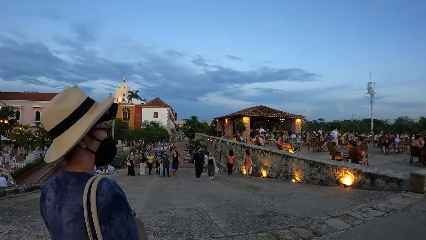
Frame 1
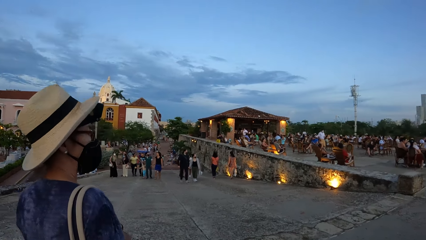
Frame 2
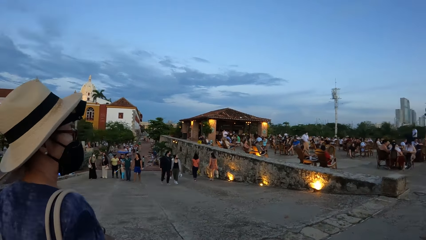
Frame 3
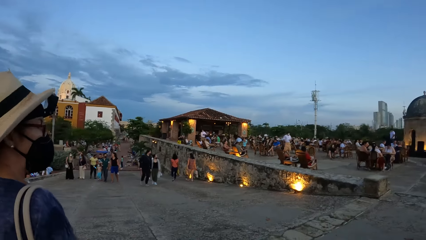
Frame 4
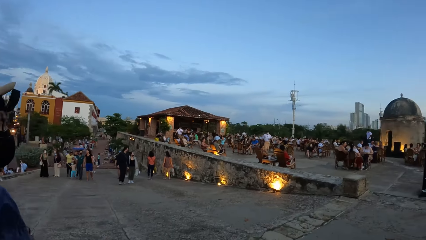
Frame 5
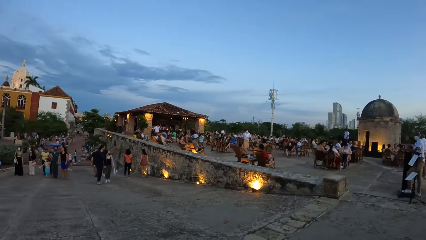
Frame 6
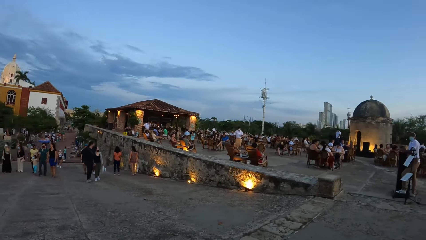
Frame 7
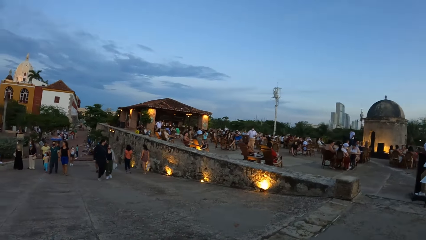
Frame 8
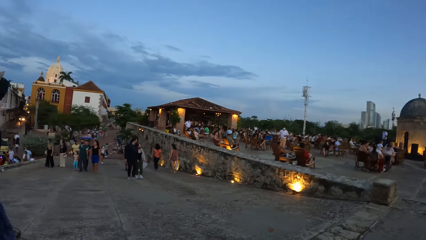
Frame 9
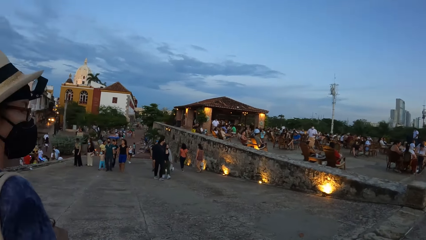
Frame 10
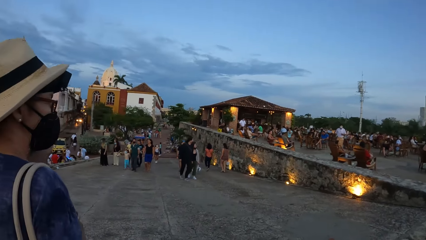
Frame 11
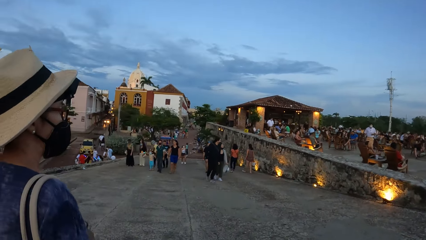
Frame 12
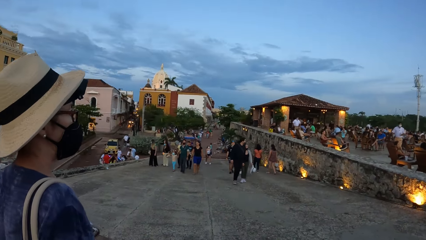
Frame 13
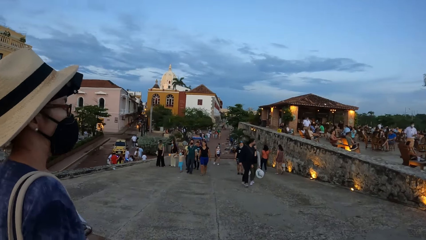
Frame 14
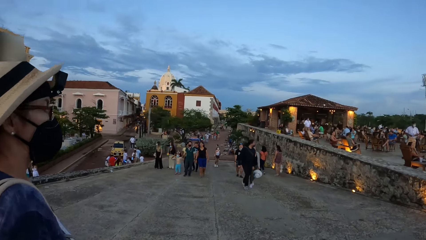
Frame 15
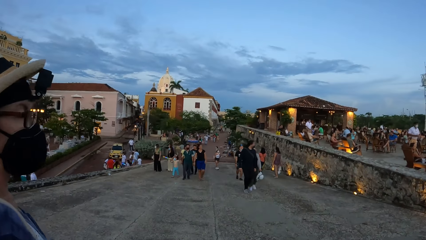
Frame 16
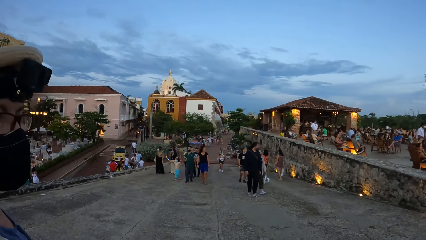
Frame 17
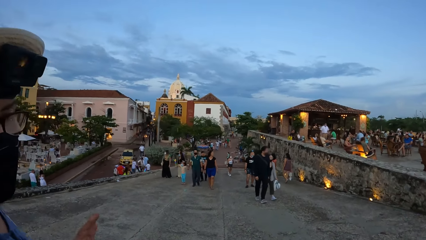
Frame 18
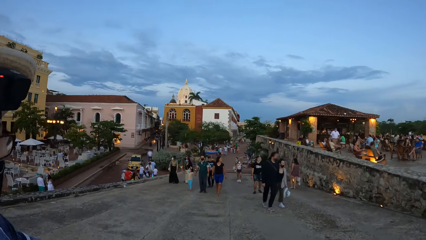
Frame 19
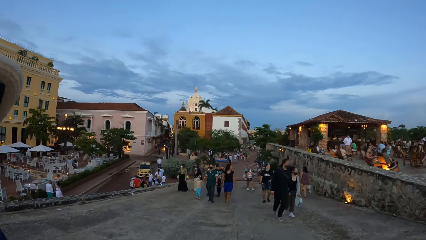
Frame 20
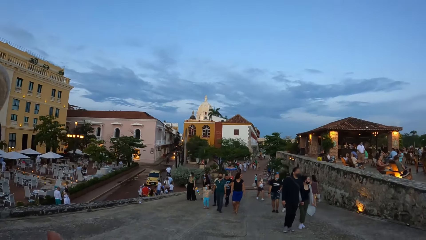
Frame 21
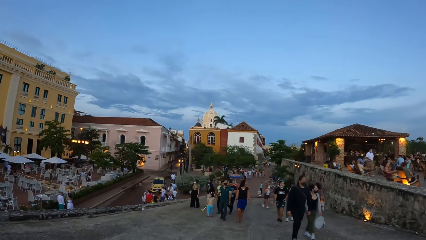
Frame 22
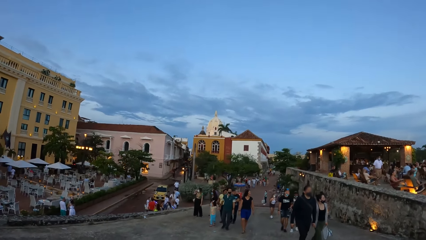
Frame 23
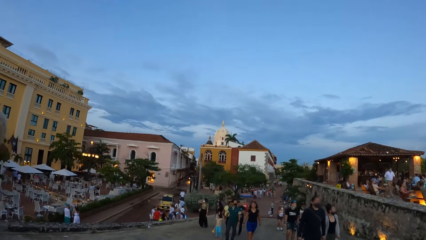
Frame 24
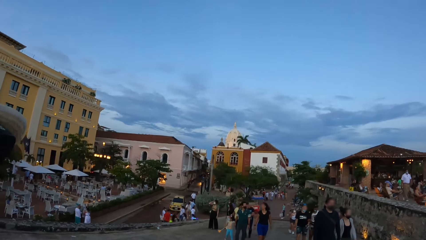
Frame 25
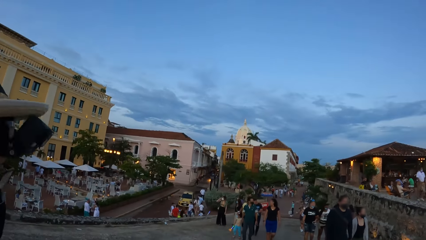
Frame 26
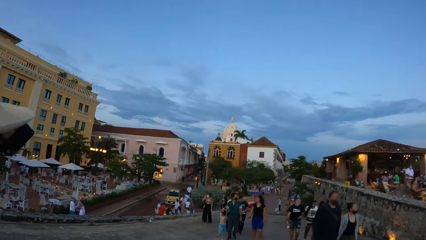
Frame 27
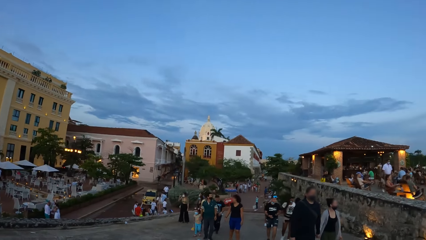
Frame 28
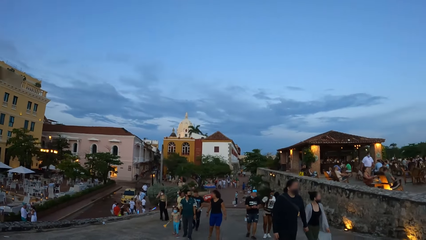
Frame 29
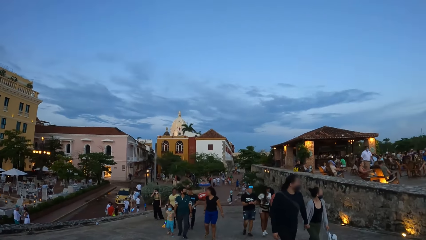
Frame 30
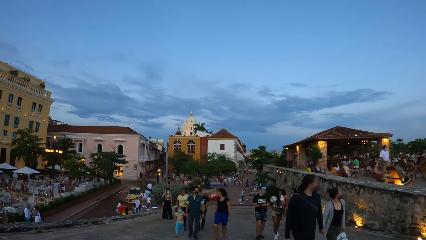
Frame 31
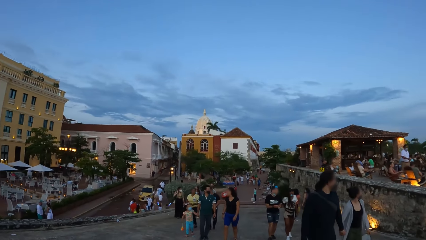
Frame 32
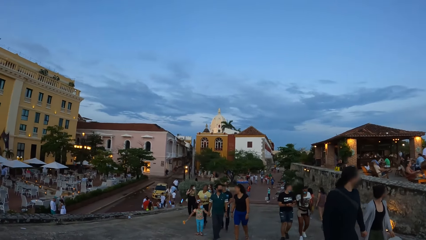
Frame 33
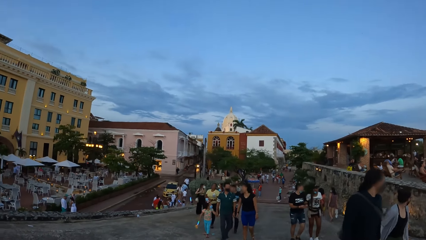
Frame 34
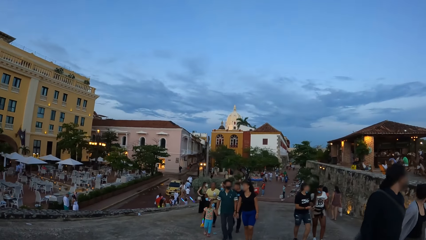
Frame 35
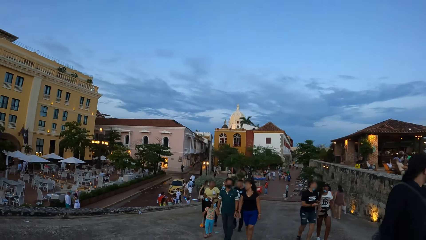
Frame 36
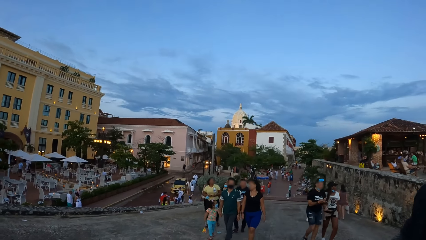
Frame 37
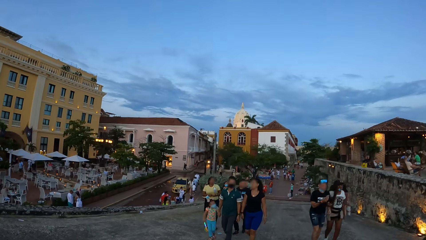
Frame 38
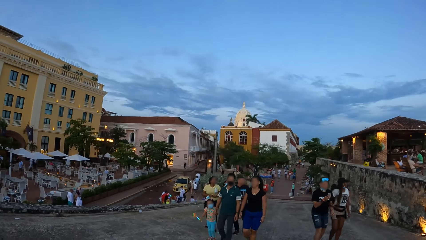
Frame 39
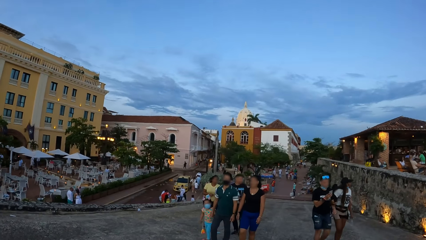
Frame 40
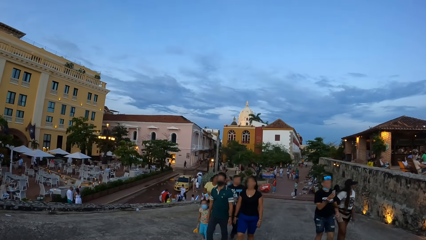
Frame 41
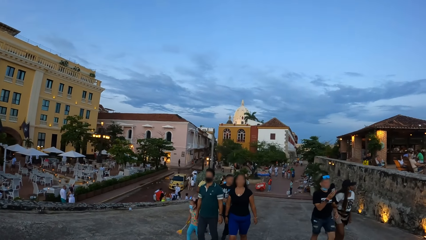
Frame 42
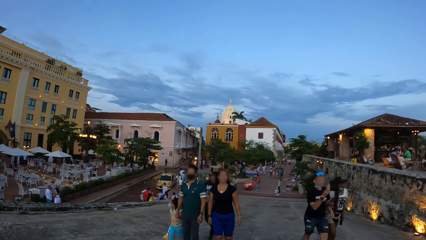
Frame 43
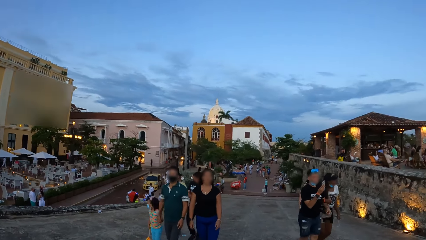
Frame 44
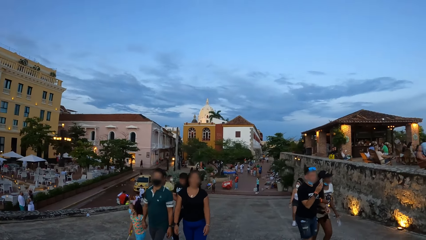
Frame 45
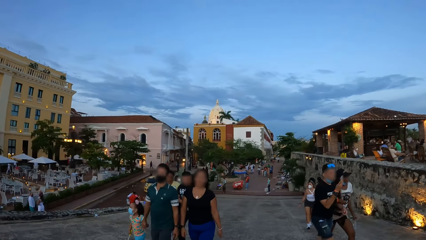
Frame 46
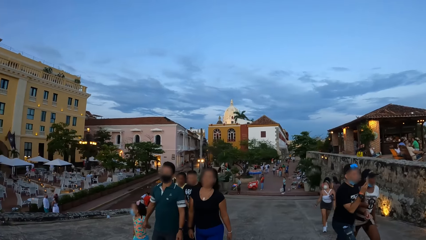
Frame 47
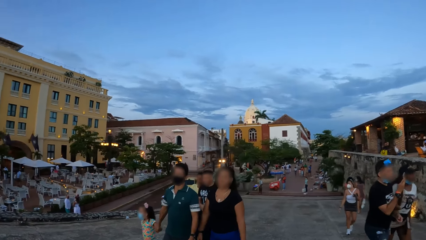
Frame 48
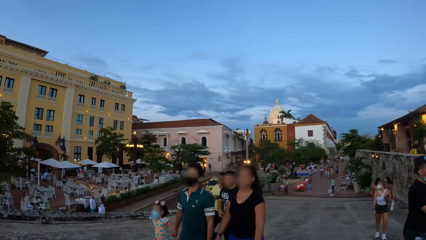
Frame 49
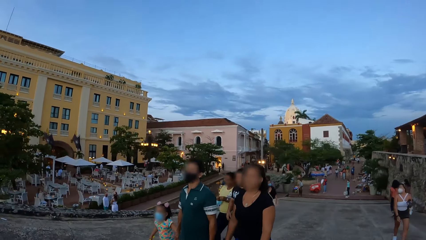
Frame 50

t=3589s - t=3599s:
The camera wearer looks around. They converse with a person. They walk along the sidewalk.

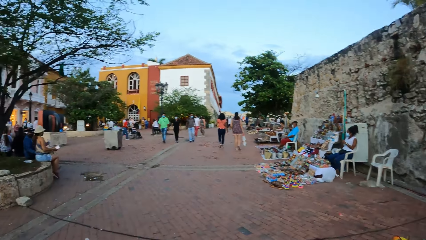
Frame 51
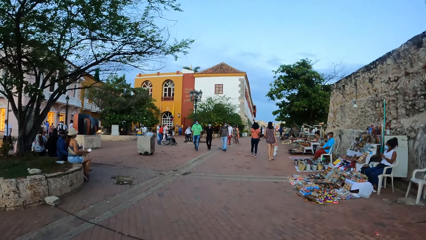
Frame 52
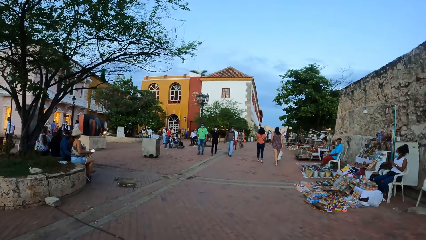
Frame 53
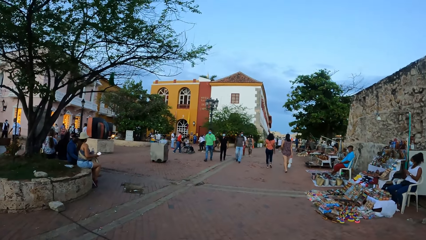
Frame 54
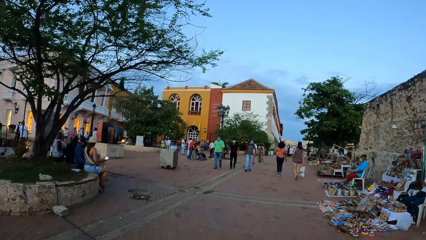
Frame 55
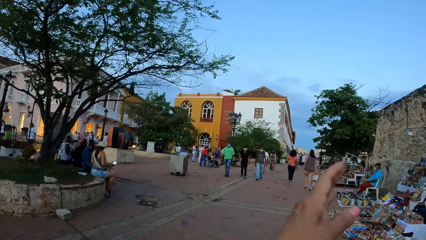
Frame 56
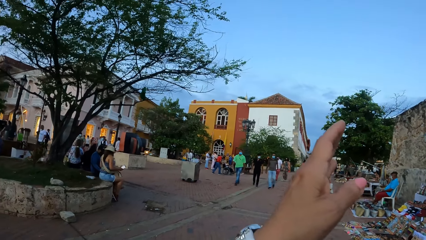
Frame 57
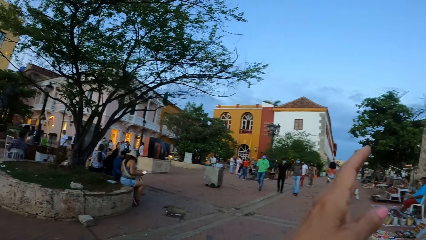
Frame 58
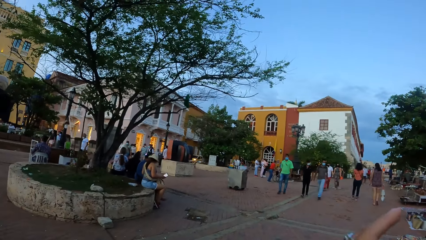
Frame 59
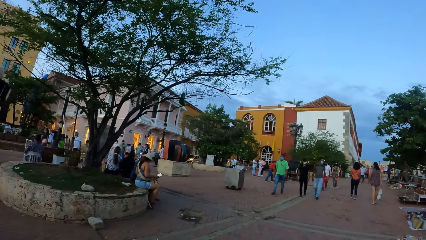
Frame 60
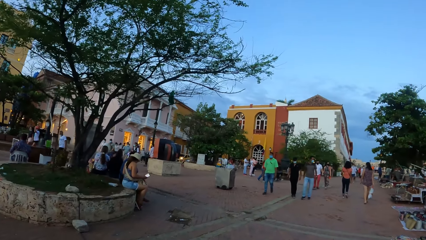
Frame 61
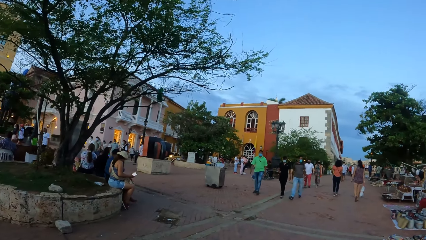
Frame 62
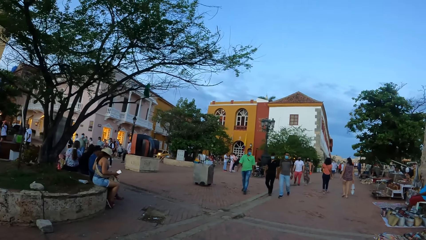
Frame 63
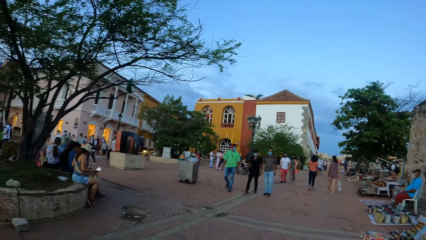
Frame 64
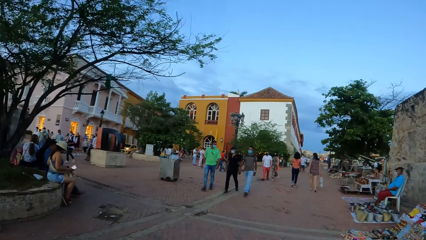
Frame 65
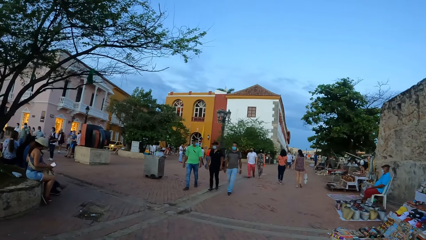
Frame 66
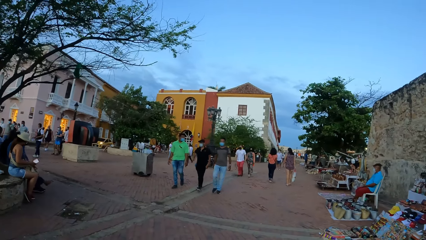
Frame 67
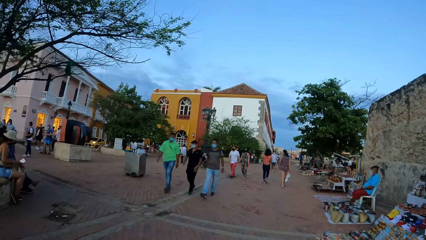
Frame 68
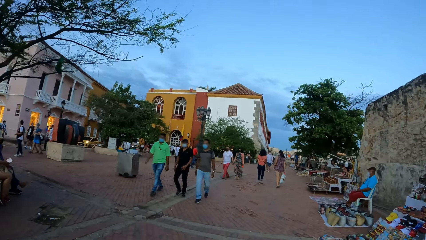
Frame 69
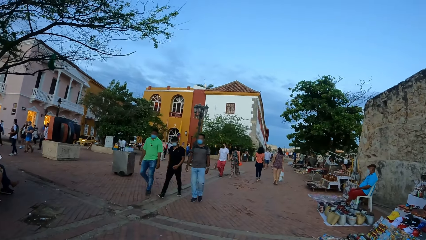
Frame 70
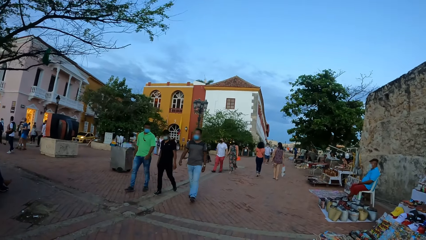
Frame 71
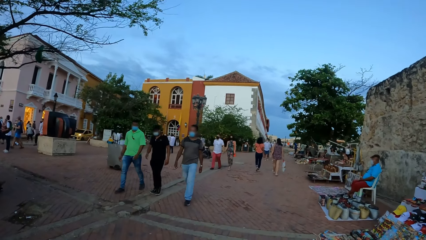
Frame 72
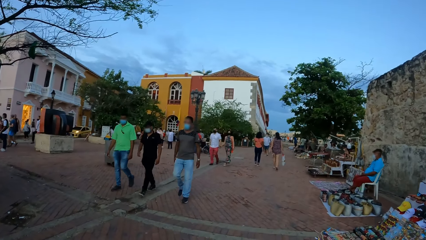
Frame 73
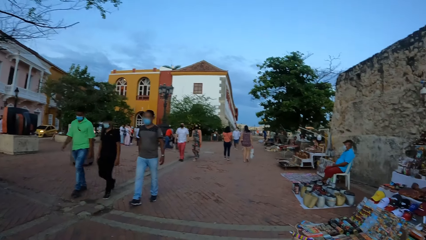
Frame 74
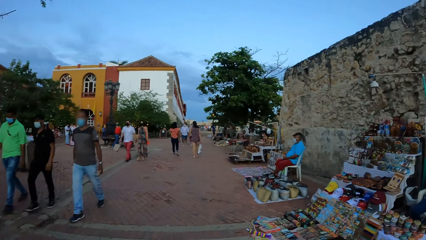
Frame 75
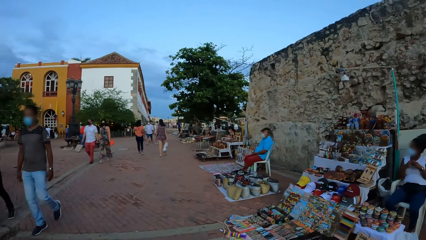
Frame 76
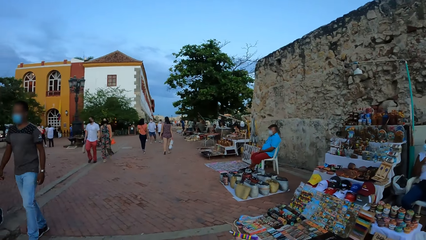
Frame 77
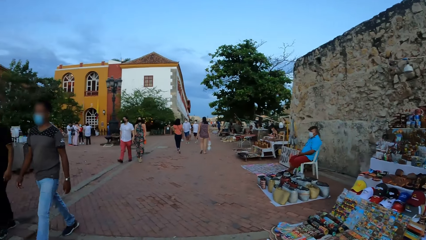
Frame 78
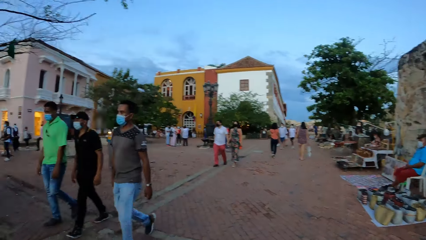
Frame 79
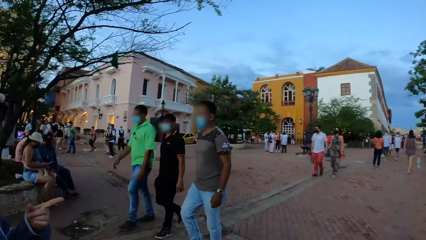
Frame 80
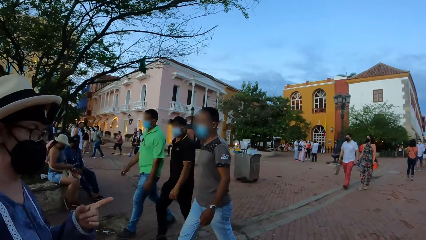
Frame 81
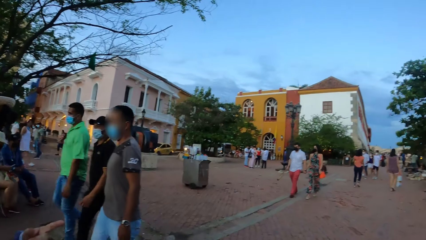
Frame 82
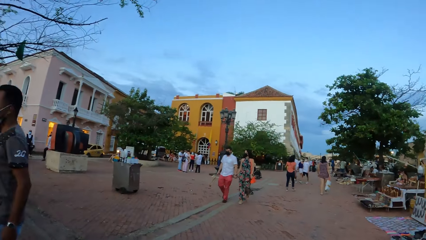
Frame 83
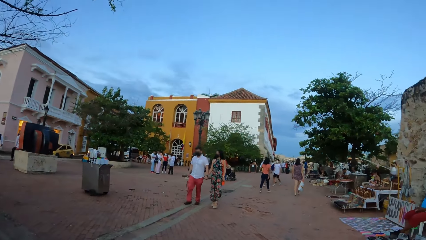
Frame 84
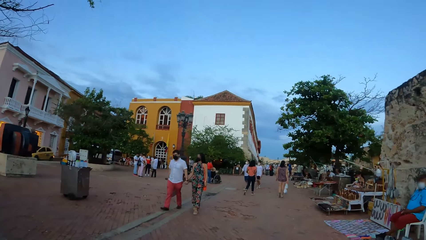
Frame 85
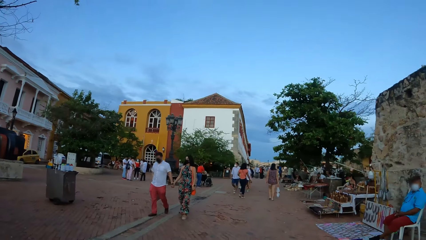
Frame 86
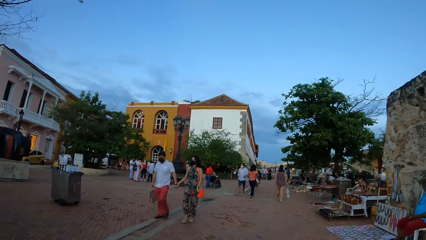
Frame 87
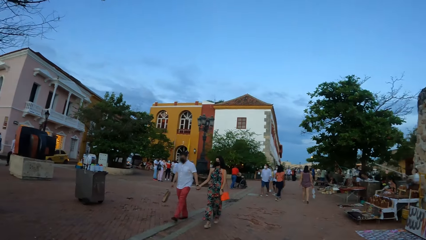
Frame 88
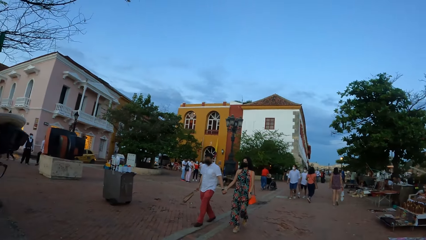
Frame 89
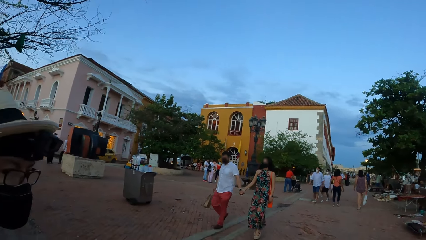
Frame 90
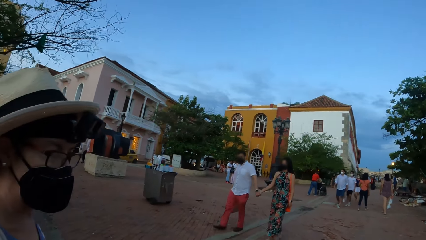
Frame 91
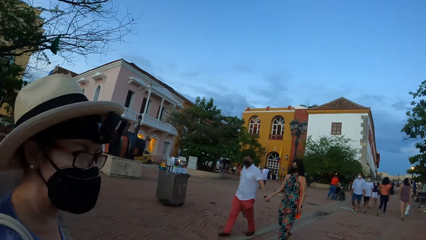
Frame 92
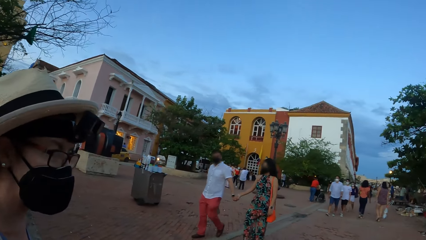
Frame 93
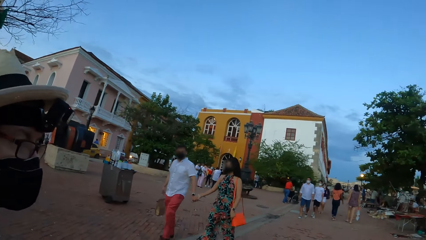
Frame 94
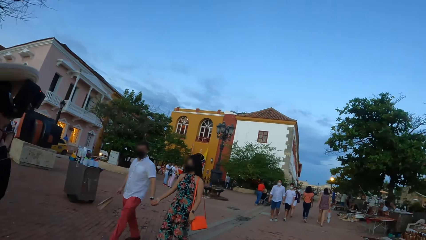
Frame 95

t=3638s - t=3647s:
The camera wearer lifts the hand. They walk around. They look around. They walk around.
